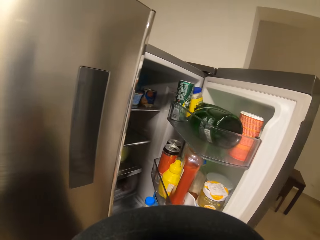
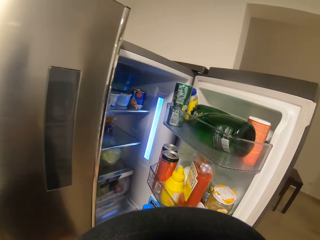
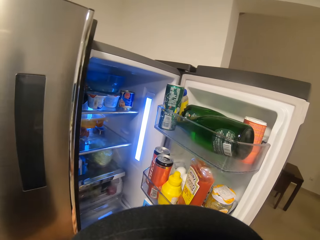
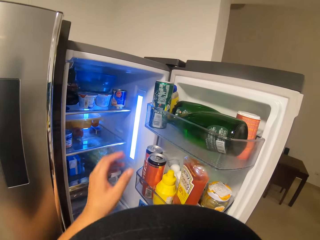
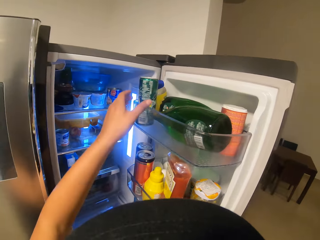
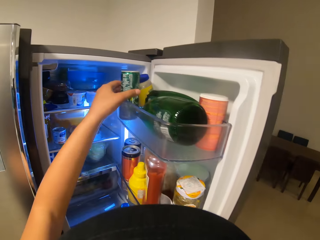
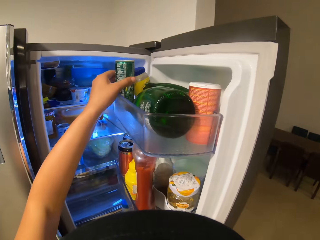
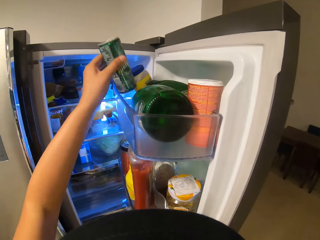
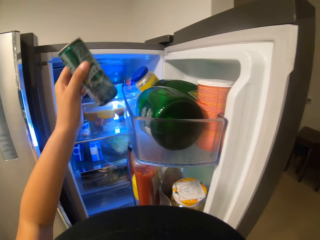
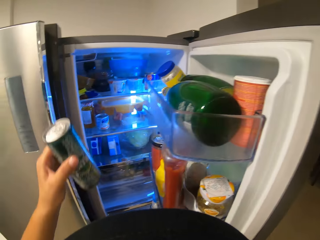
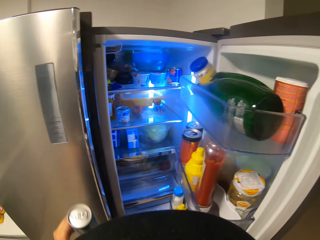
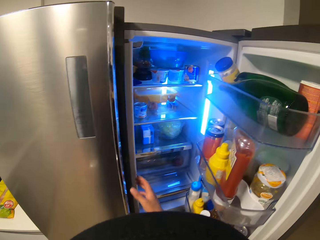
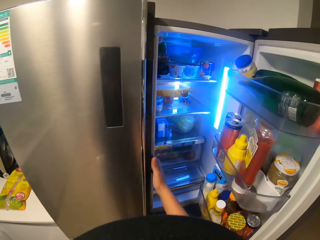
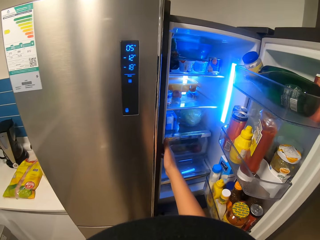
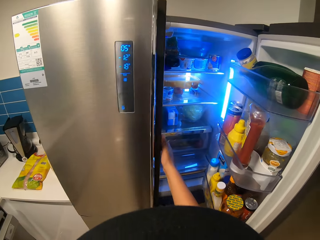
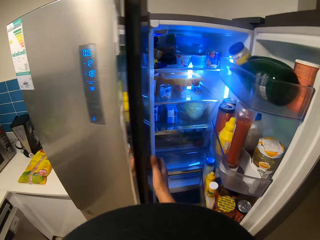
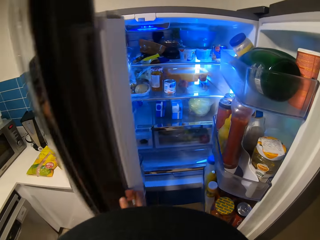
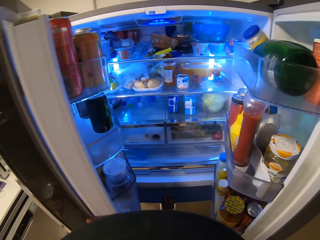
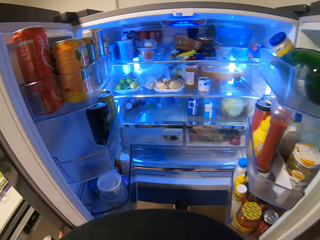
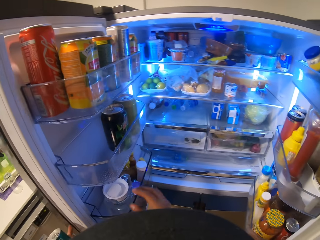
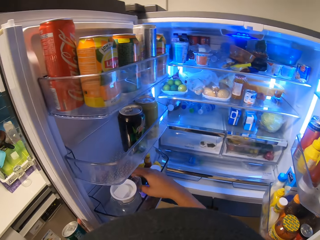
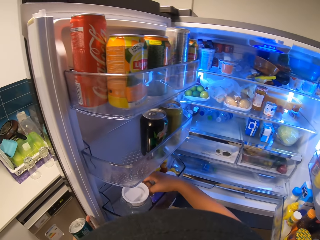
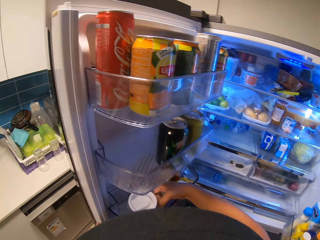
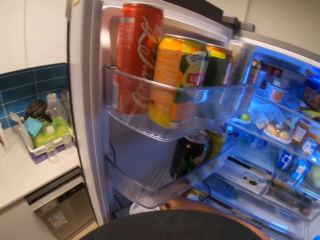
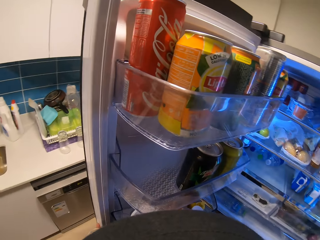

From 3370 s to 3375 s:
The camera wearer picks up something with the left hand. They open the fridge with the right hand. They pick up the jug of water with the right hand.

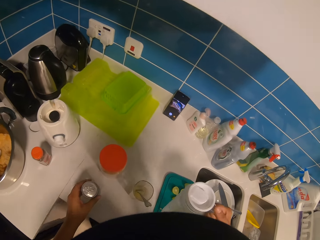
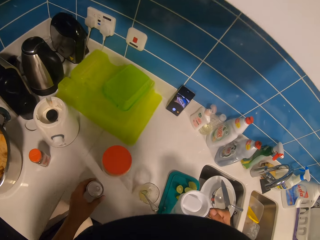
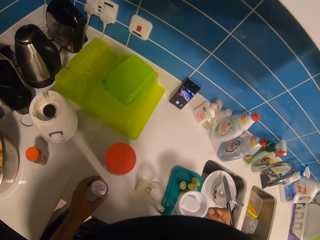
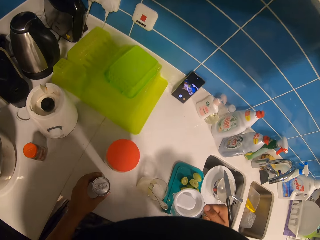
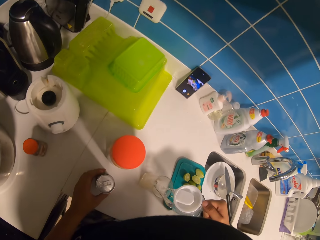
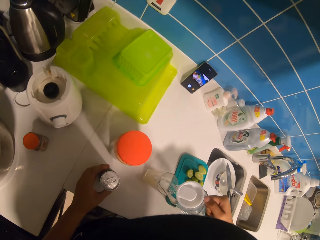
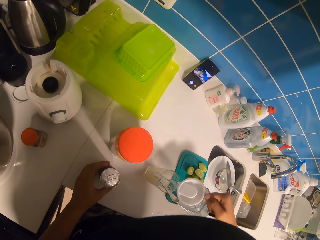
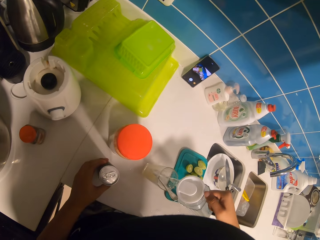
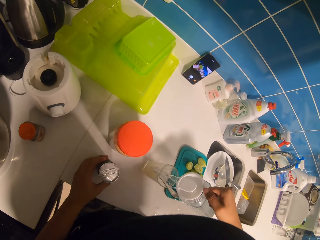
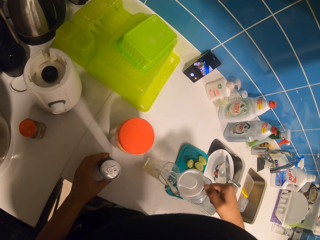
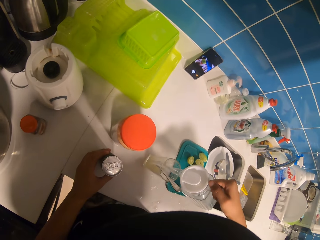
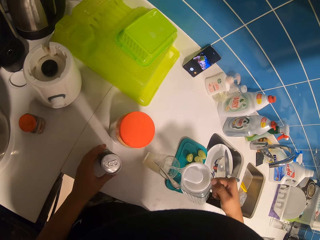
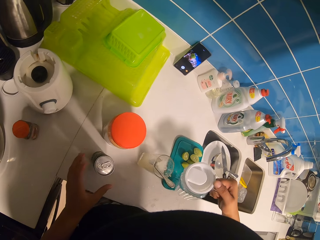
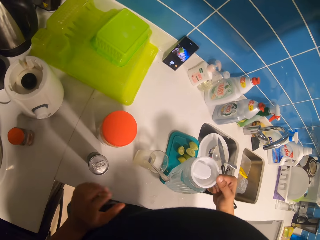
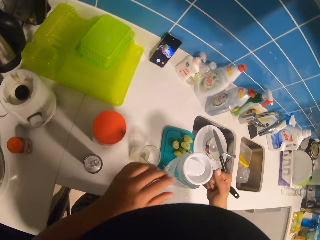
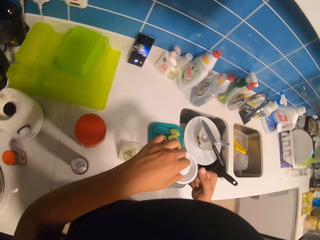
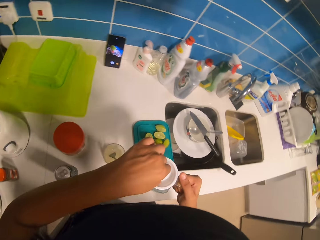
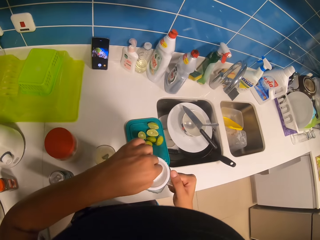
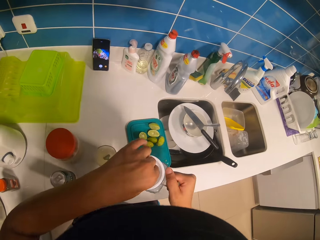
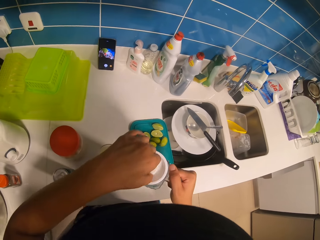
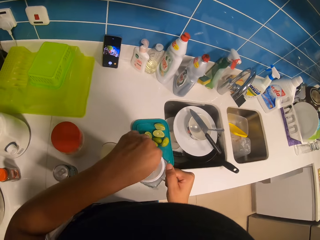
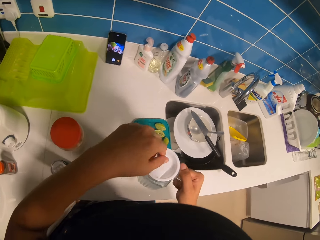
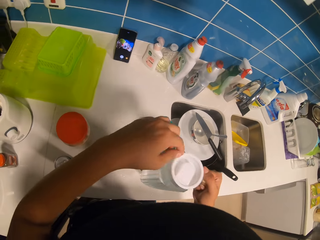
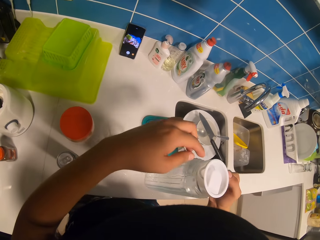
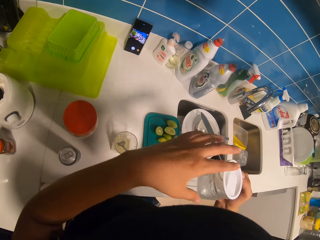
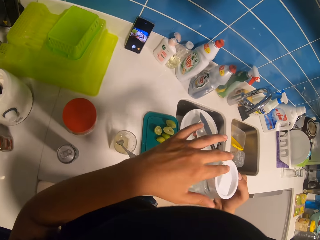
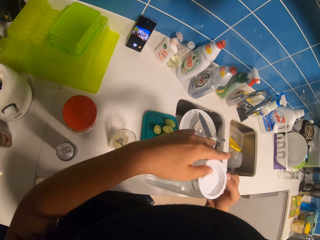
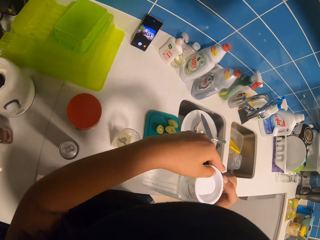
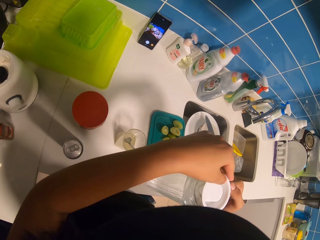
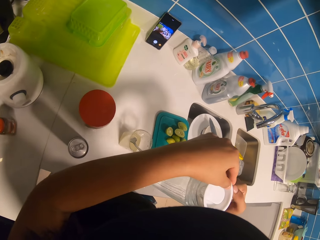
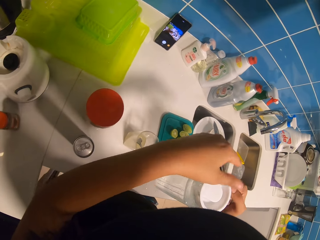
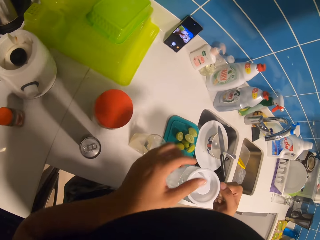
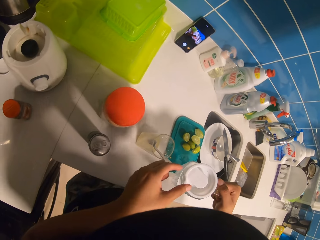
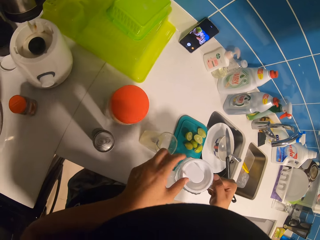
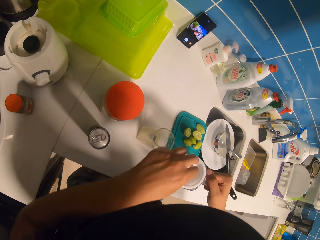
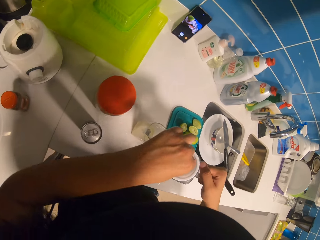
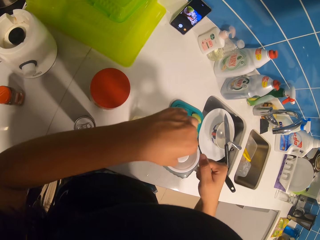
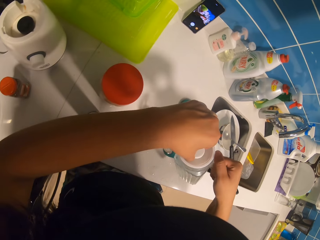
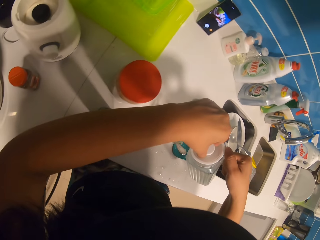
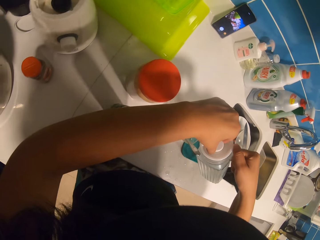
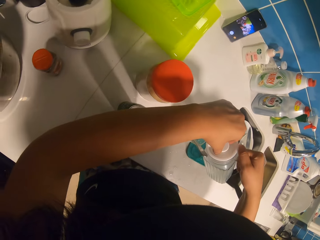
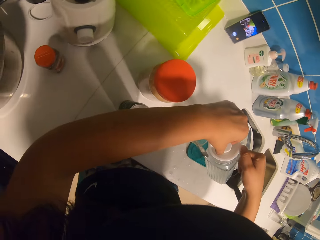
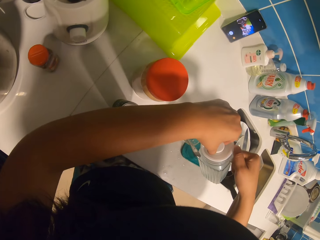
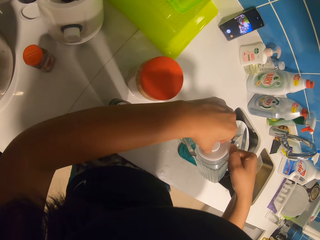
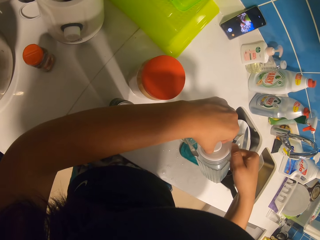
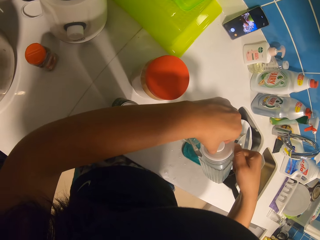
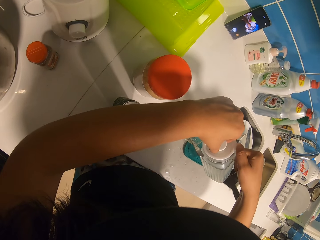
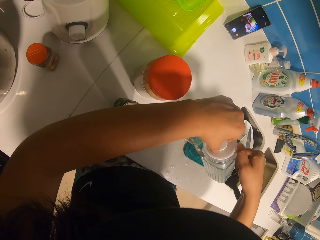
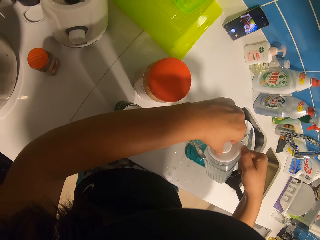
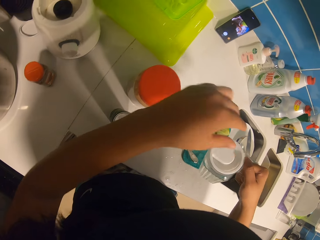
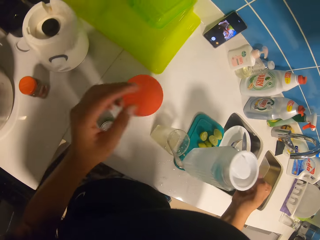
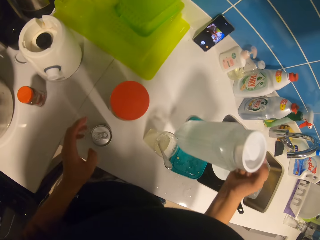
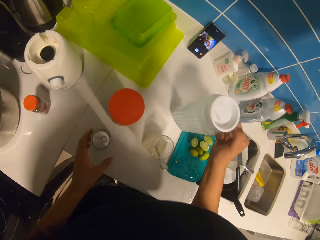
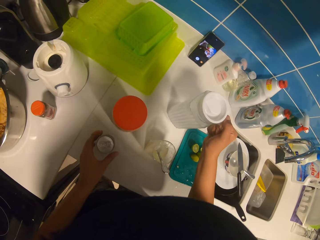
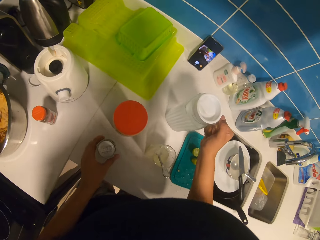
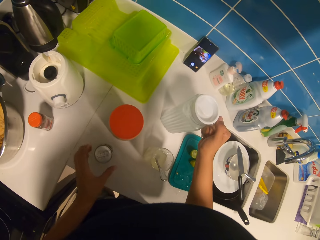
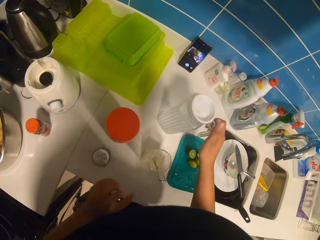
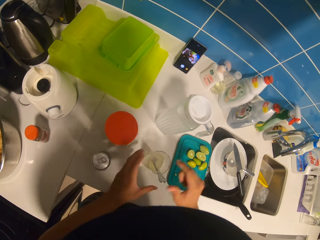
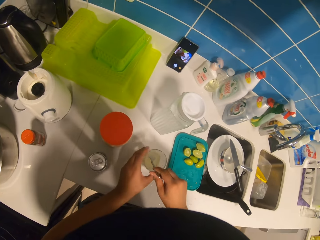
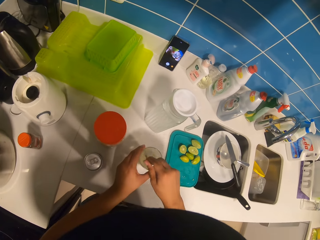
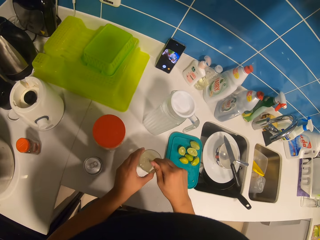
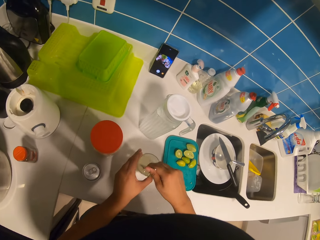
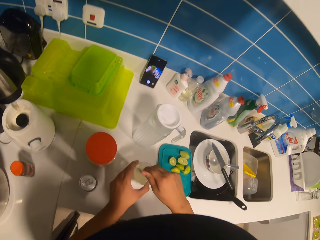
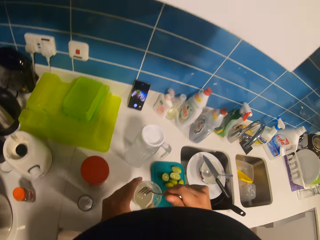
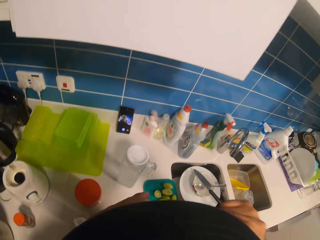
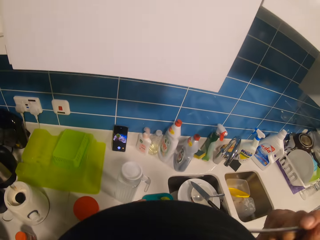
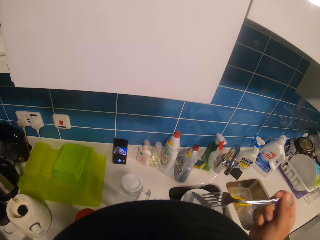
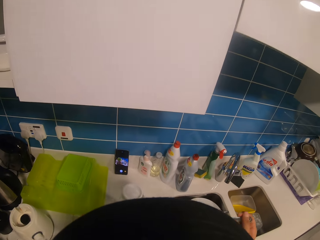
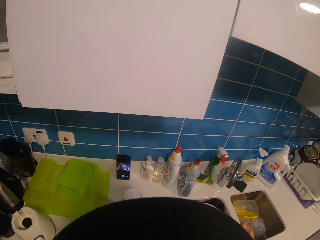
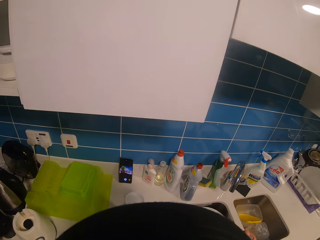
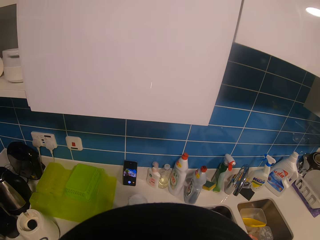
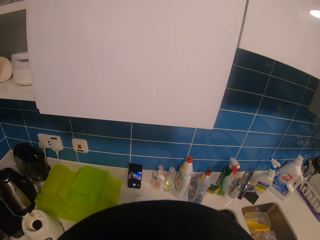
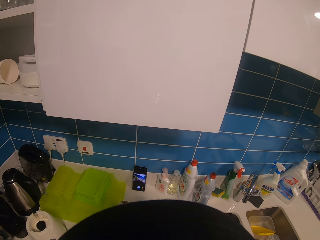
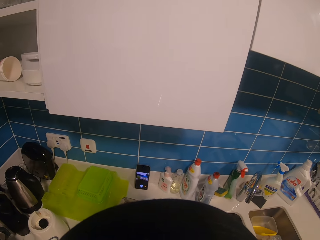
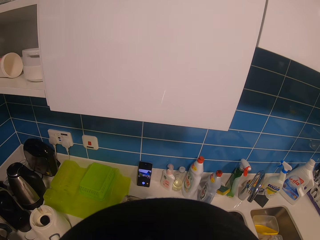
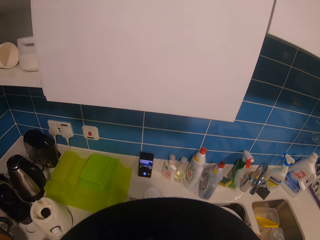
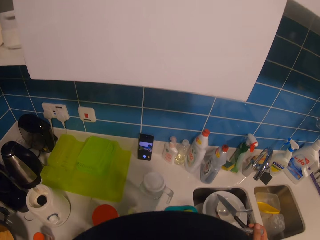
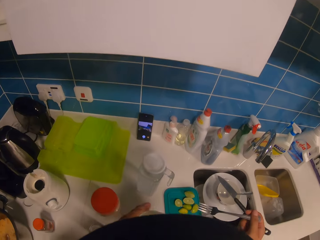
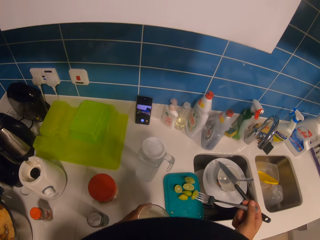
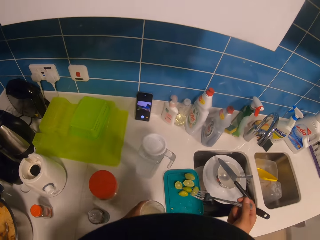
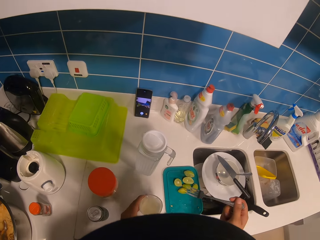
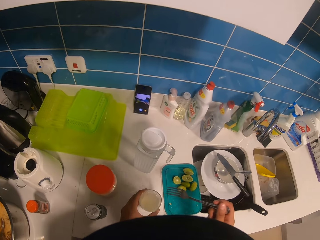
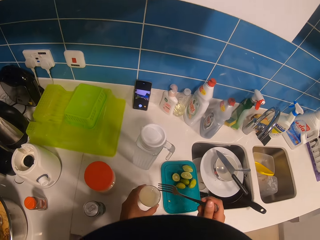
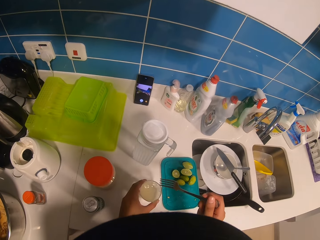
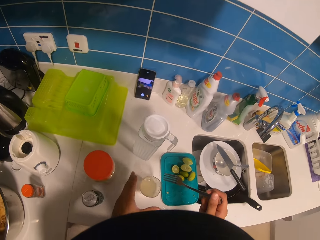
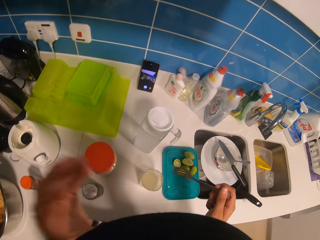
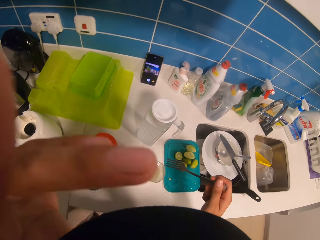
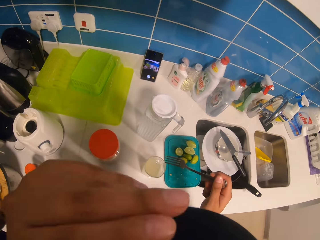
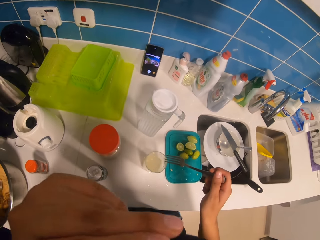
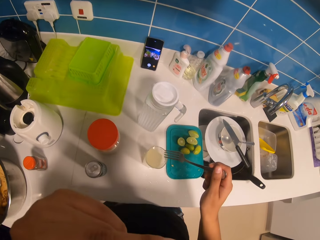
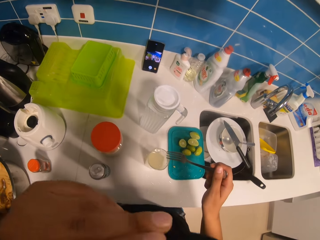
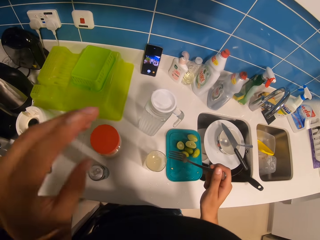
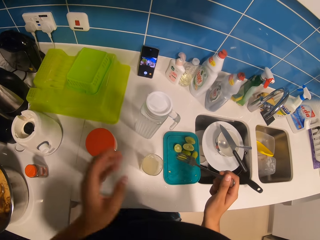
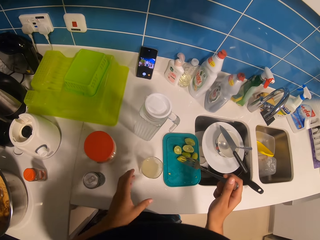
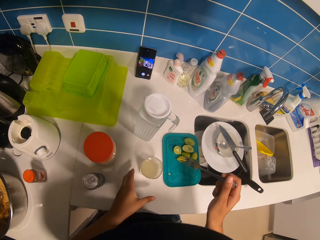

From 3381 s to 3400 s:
The camera wearer drops an object on the cabinet. They pour water in the glass. They open the jug with the left hand. They pour water in the glass. They drop the jug on the cabinet. They stir the lemonade using a fork. They drink the lemonade. They drop the glass on the cabinet. They touch something.
